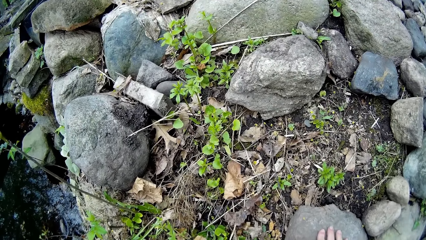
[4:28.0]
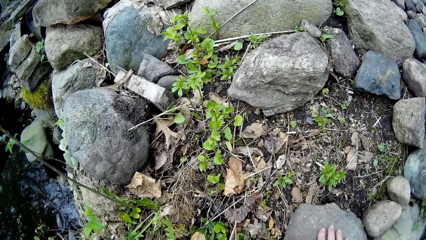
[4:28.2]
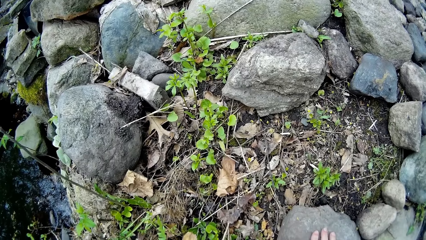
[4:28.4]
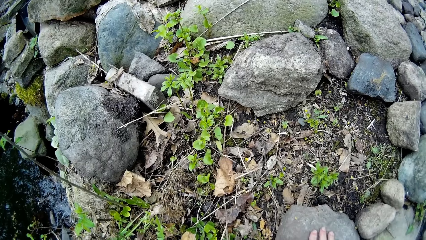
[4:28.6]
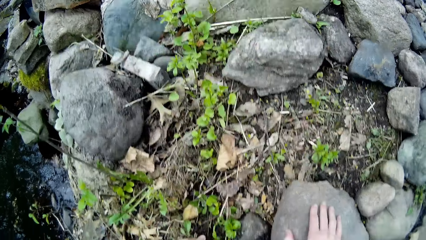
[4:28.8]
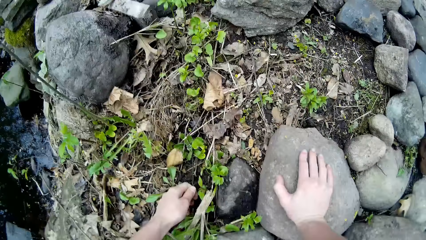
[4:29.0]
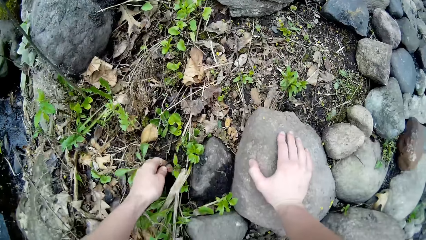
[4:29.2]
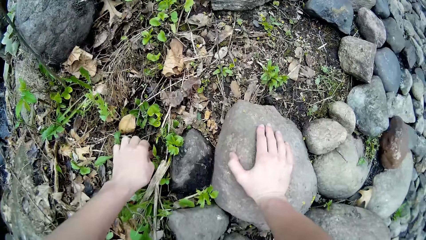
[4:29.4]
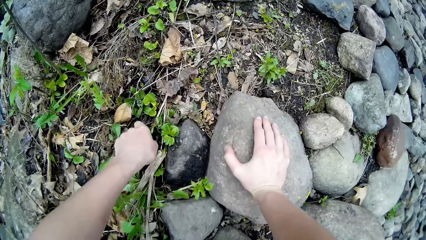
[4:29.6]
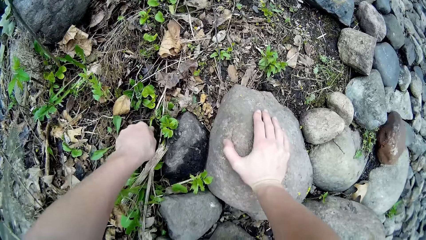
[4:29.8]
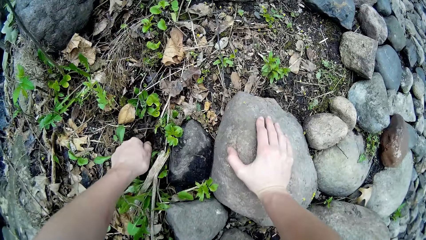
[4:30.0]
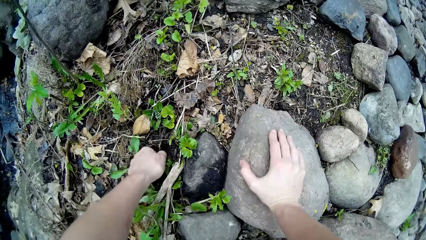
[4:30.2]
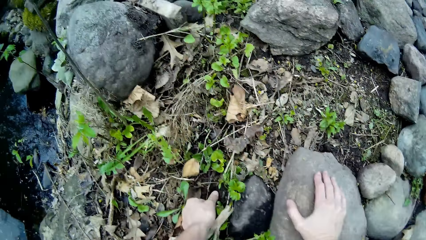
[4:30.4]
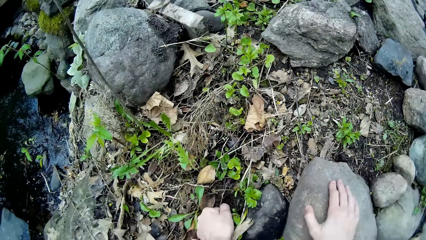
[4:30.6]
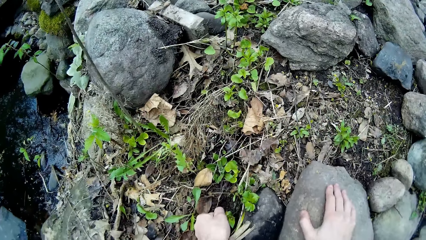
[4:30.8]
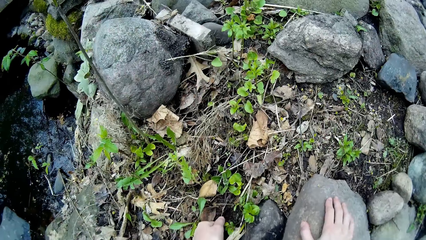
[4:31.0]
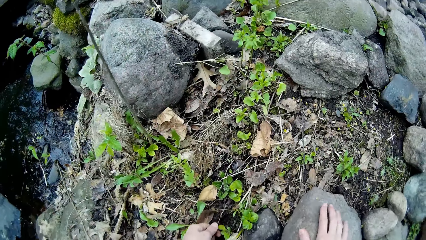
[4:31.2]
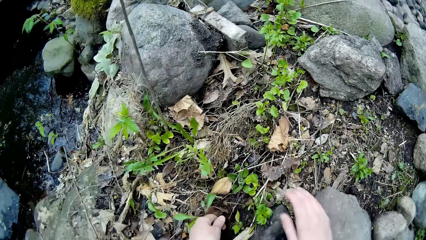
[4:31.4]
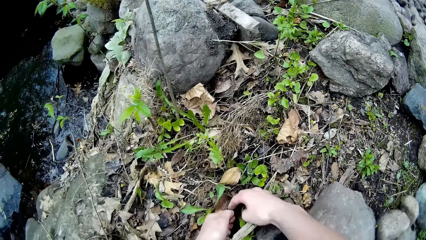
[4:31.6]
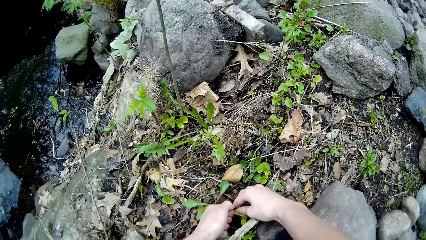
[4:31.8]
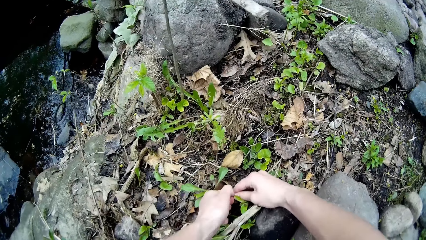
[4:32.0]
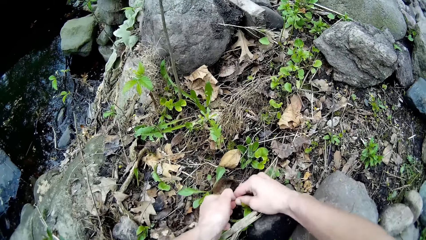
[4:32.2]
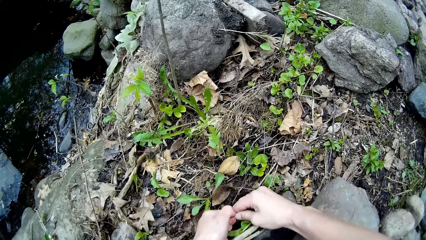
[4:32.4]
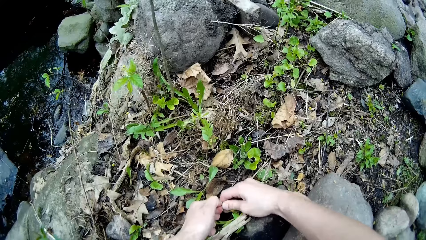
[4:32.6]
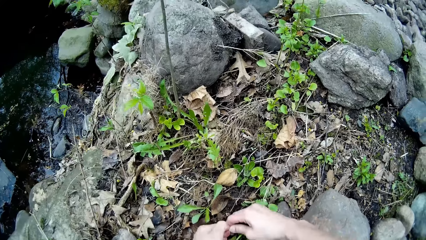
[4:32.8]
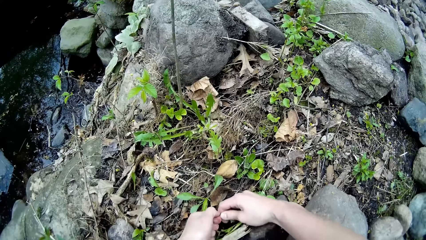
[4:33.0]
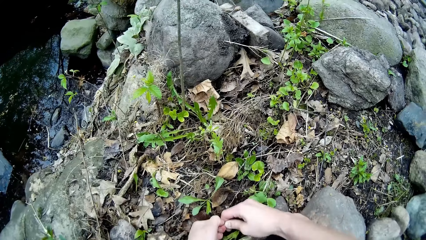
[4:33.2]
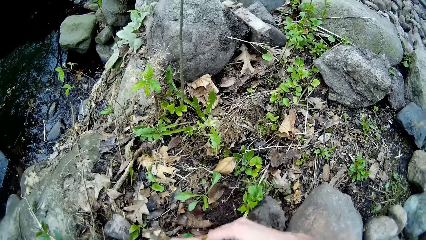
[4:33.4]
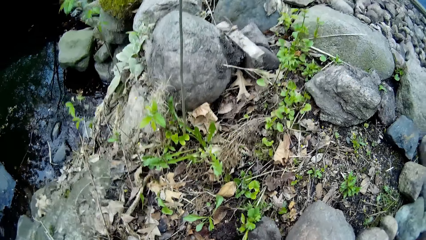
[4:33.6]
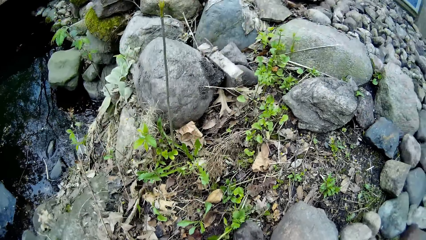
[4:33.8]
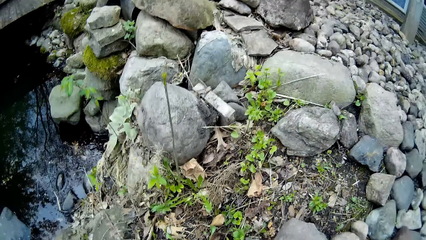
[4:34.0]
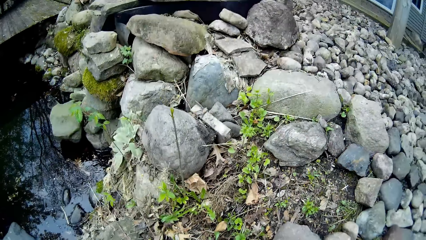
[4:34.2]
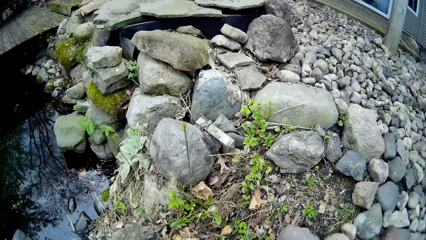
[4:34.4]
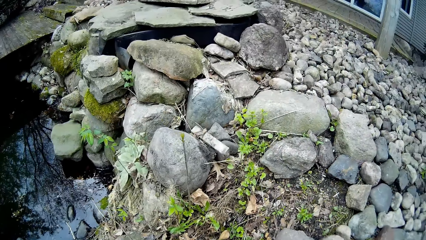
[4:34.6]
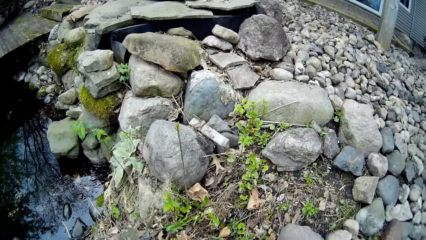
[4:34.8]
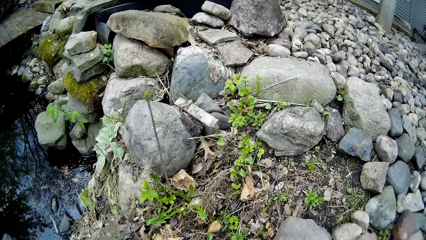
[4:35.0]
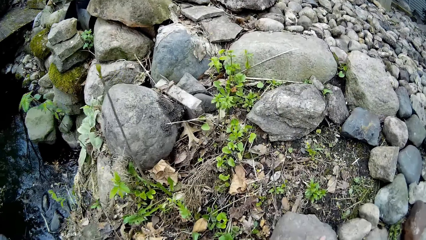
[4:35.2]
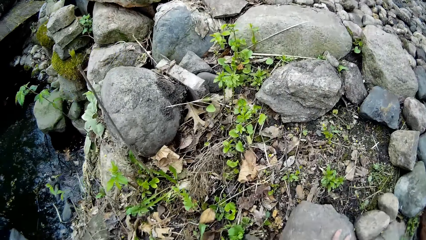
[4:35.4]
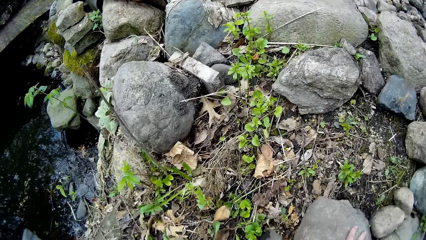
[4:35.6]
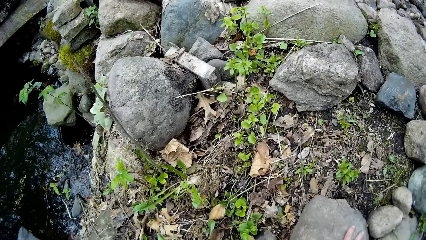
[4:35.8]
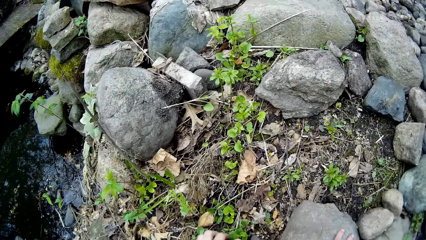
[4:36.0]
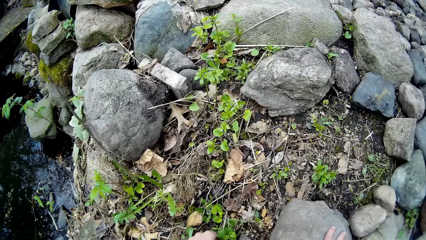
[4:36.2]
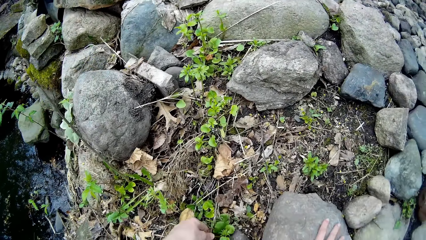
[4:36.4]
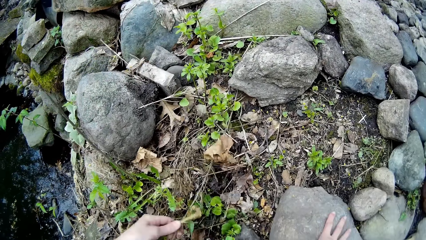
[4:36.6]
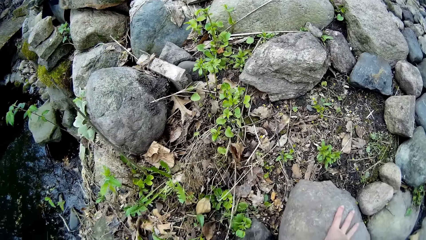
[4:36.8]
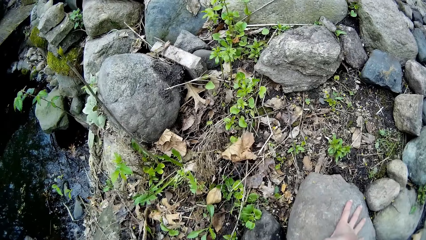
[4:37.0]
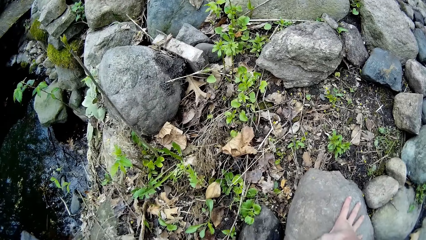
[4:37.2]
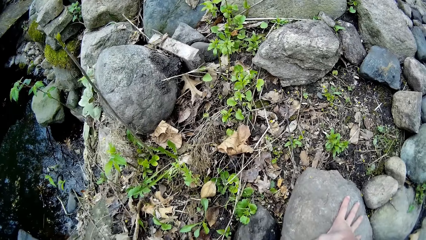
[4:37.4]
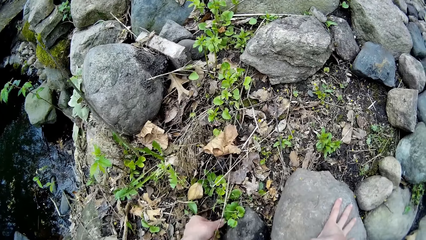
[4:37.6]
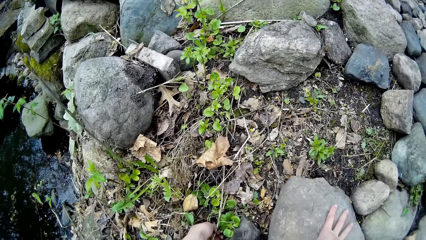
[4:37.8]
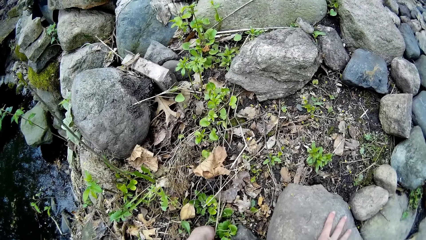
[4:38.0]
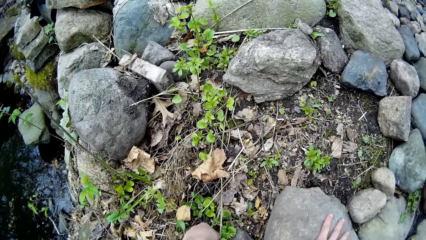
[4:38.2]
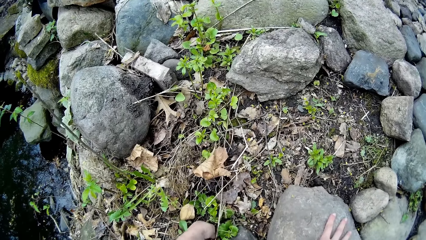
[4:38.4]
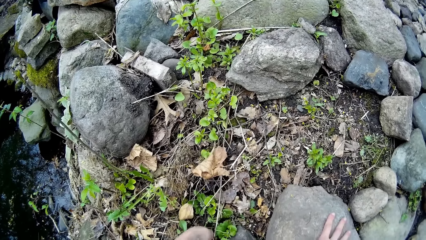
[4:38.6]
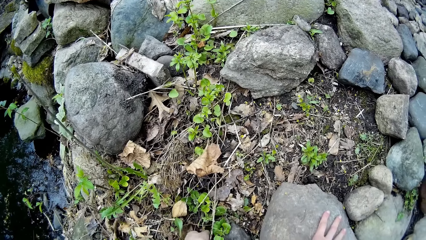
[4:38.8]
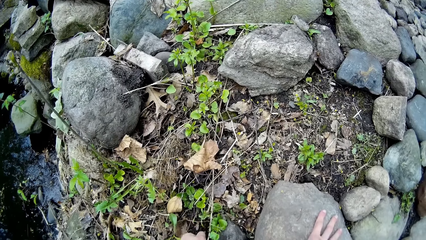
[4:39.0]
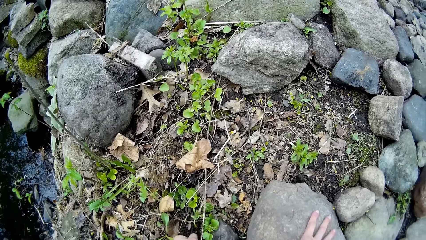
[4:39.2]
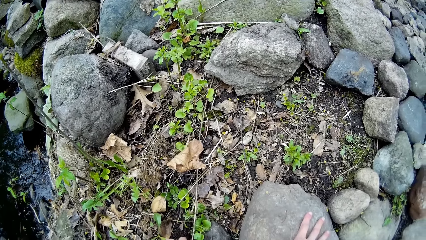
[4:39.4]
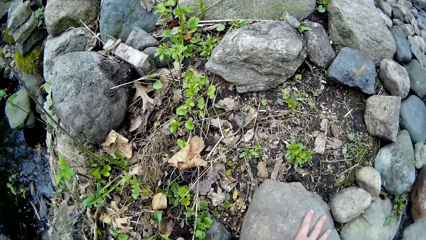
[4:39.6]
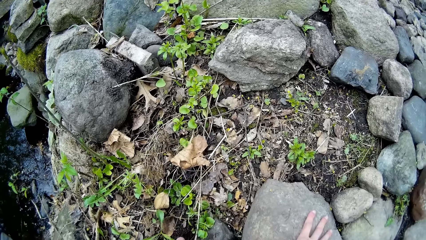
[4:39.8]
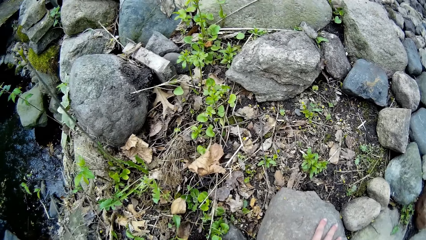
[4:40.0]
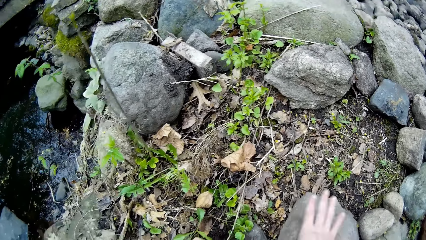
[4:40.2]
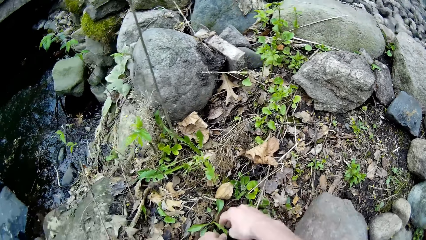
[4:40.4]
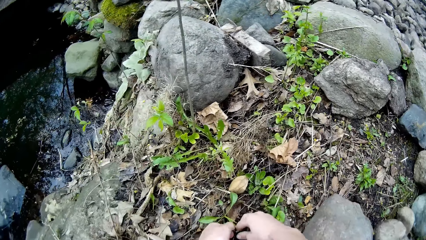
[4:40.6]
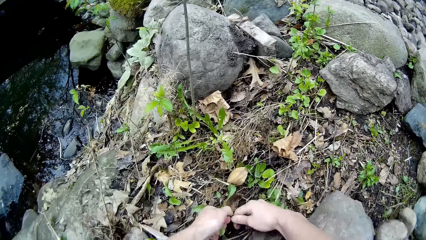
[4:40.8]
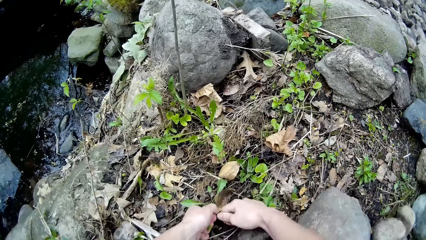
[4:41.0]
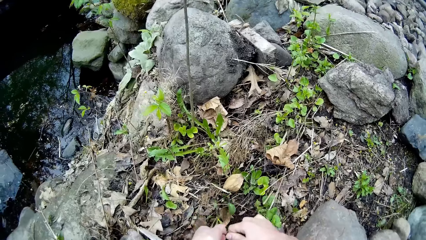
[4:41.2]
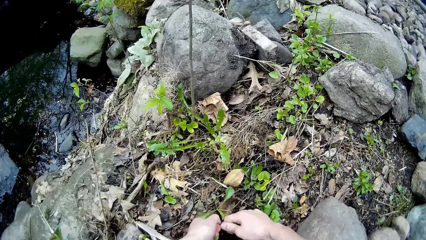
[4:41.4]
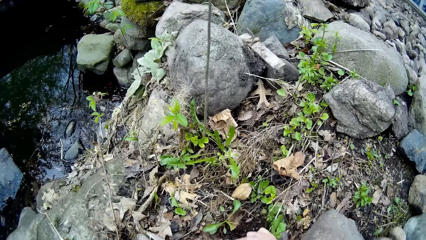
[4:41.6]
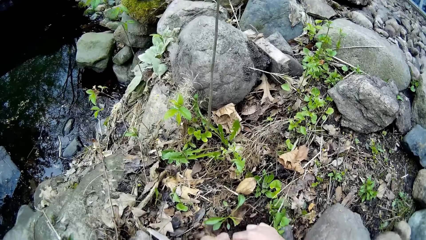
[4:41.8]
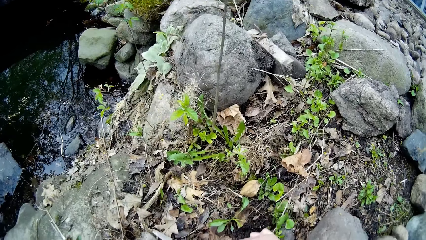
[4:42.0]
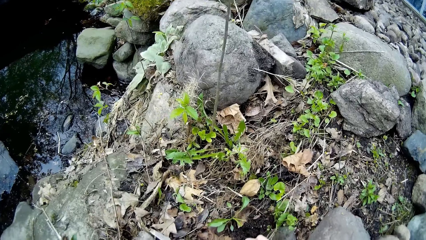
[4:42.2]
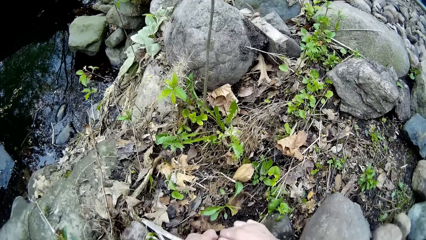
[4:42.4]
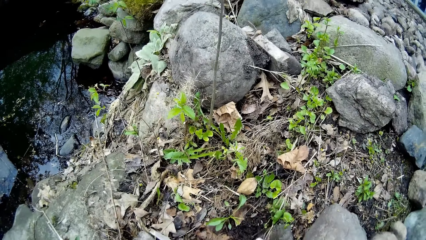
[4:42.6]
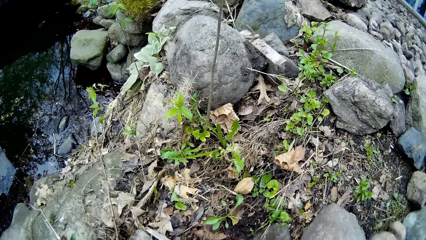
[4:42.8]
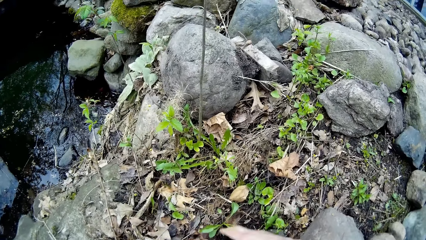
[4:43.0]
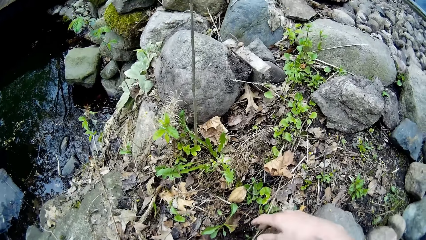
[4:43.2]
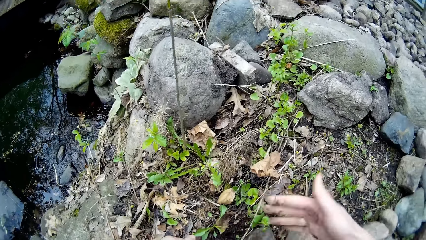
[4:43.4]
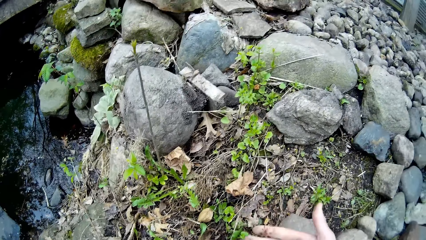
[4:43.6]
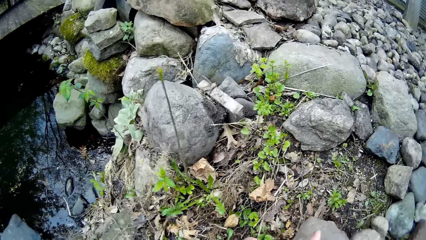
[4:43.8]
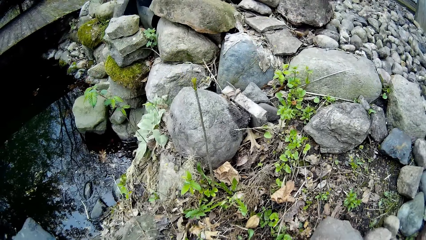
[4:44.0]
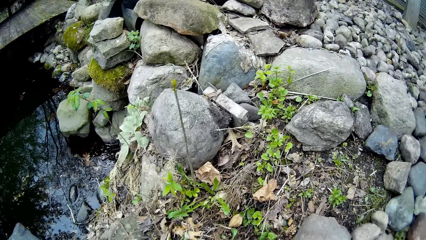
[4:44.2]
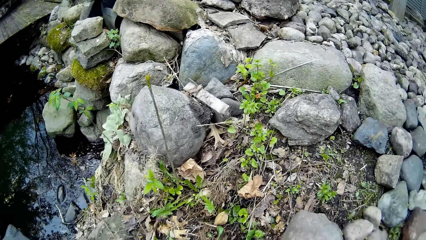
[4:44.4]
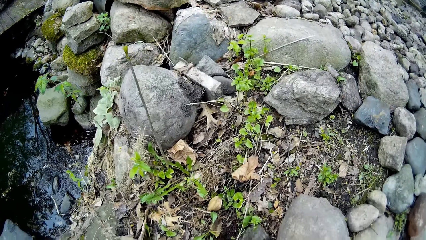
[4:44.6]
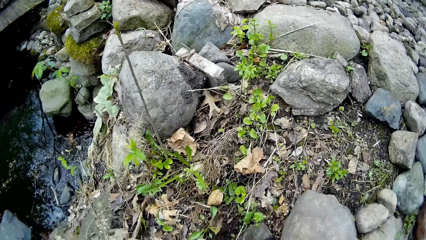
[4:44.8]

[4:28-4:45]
The camera wearer uproots a stump from the ground with his left hand. He holds the plant with the right hand. He uproots the stump or plant from the ground with his hands. He leans the right hand on the rock. He uproots the plant with the left hand. He picks a twig from the ground with his left hand. He holds the plant with the right hand. He uproots another stump from the ground with his hands.
